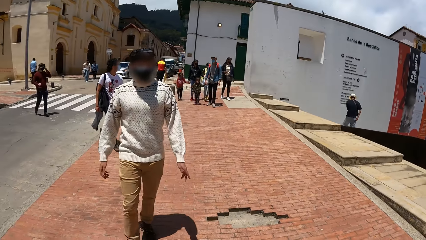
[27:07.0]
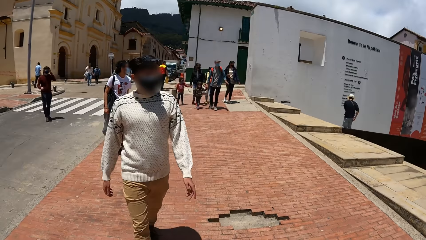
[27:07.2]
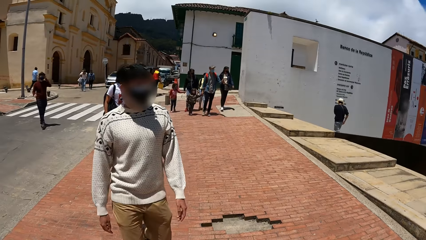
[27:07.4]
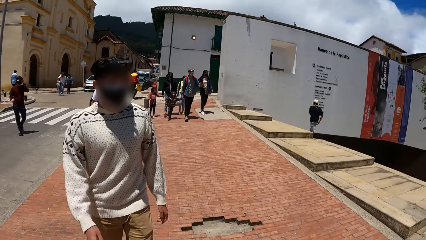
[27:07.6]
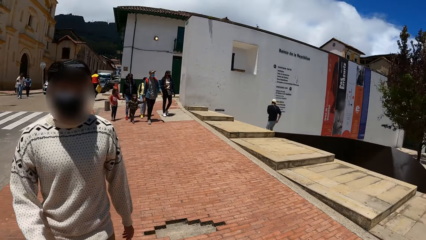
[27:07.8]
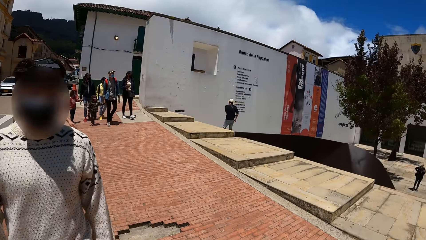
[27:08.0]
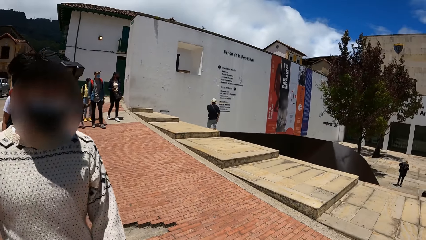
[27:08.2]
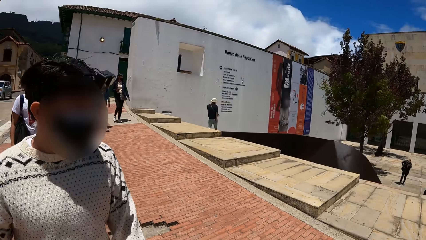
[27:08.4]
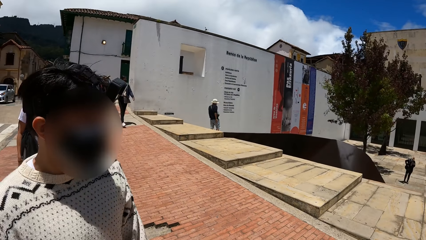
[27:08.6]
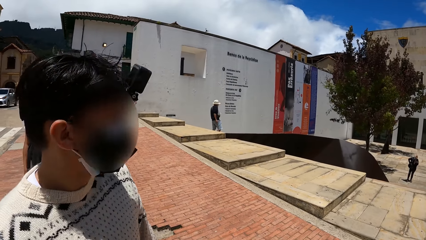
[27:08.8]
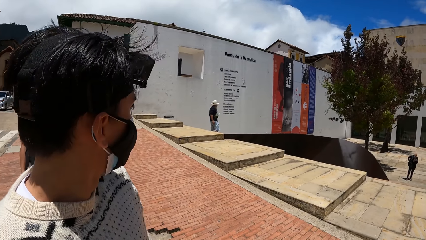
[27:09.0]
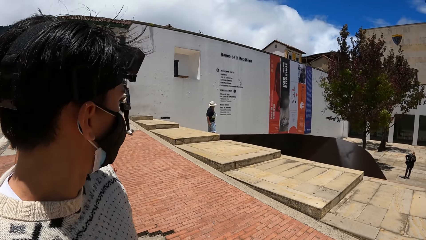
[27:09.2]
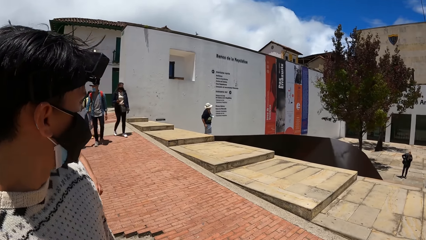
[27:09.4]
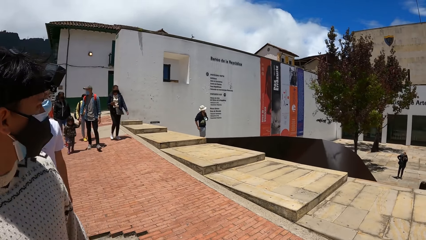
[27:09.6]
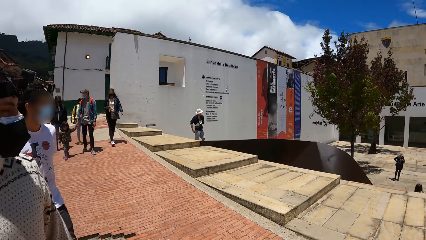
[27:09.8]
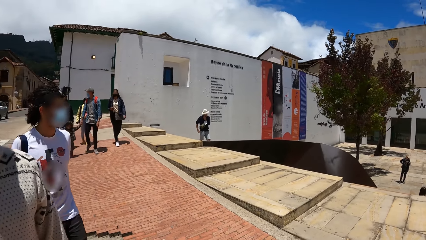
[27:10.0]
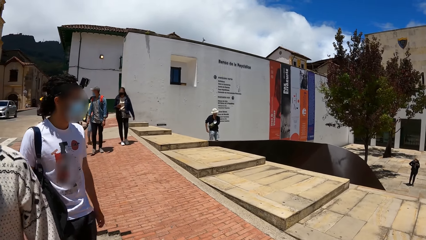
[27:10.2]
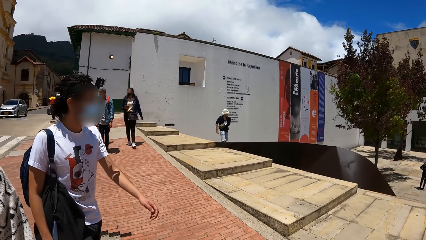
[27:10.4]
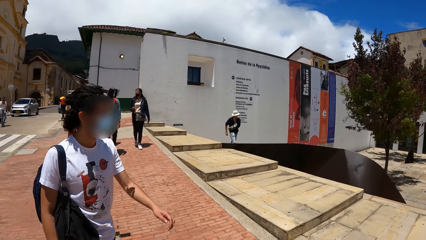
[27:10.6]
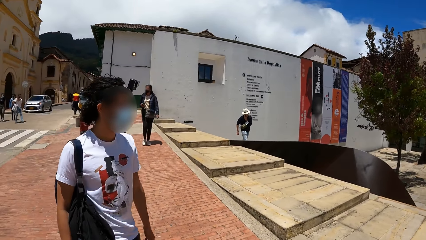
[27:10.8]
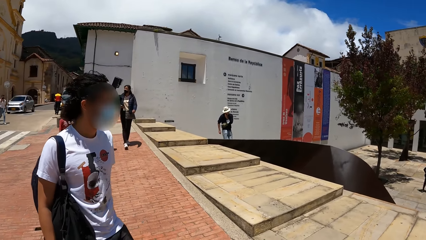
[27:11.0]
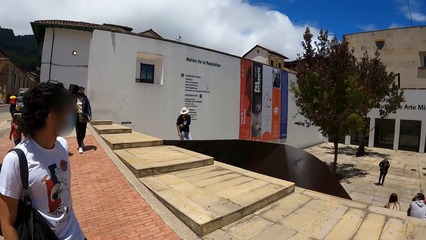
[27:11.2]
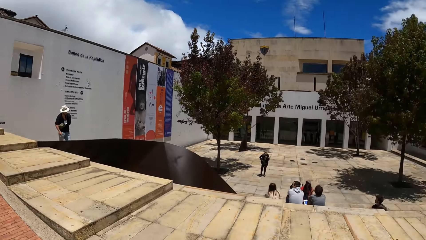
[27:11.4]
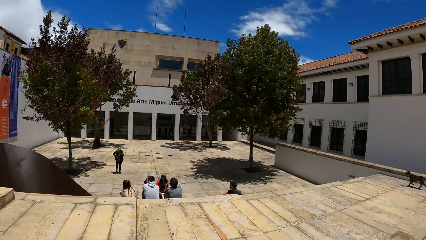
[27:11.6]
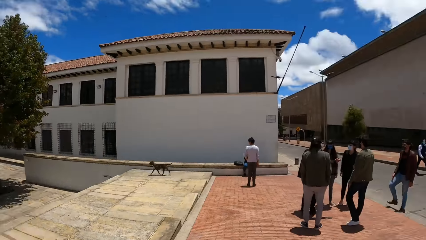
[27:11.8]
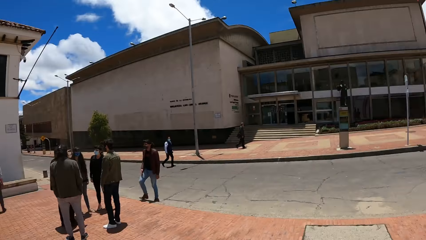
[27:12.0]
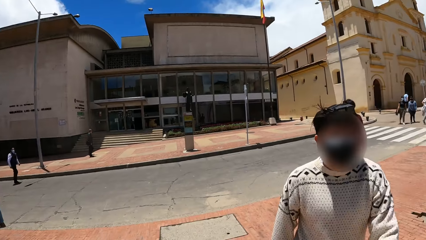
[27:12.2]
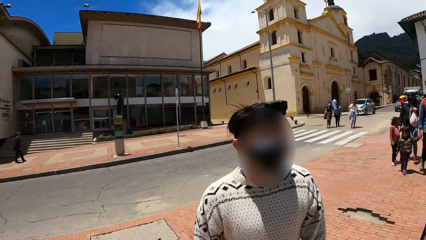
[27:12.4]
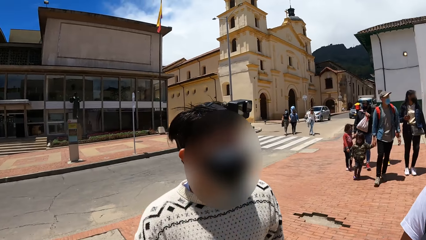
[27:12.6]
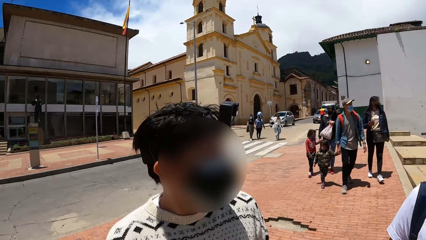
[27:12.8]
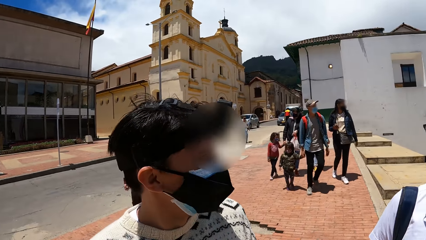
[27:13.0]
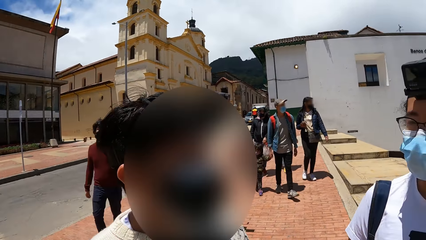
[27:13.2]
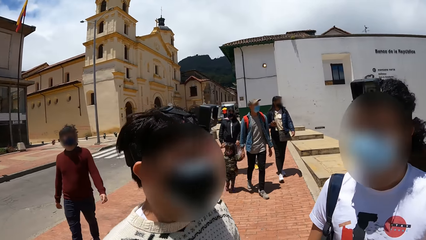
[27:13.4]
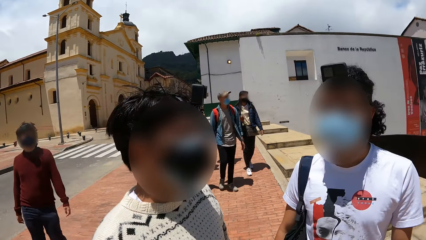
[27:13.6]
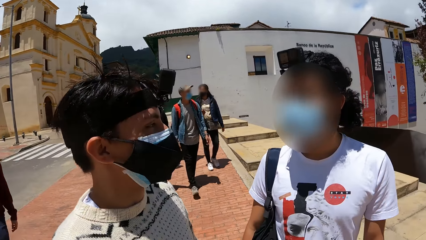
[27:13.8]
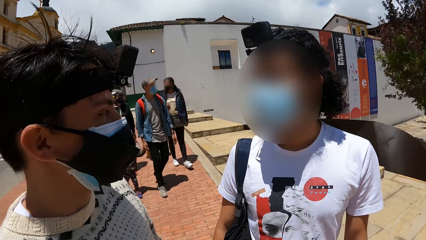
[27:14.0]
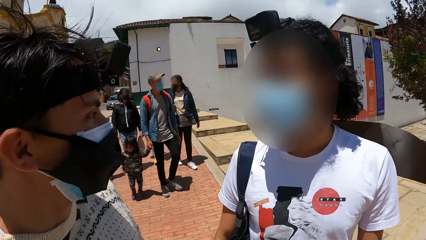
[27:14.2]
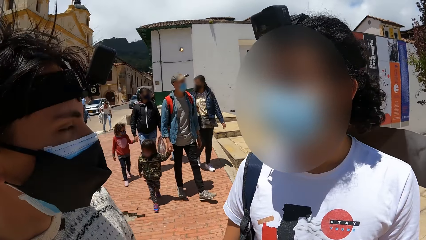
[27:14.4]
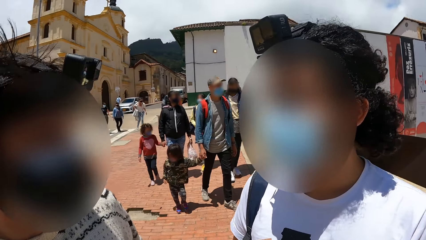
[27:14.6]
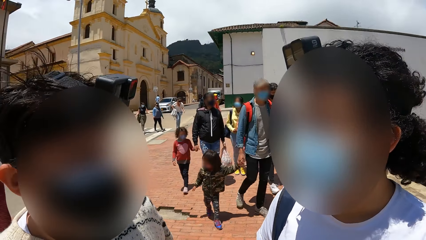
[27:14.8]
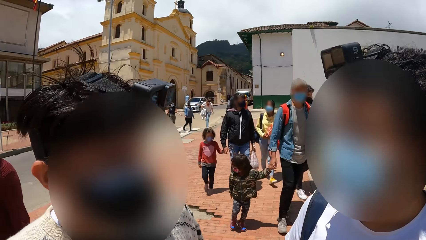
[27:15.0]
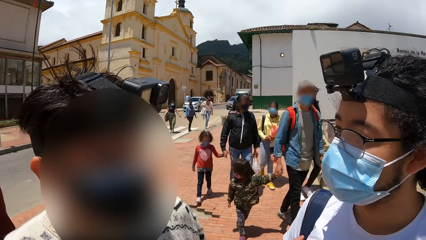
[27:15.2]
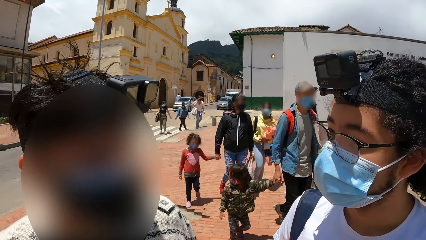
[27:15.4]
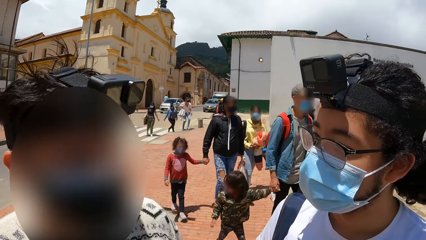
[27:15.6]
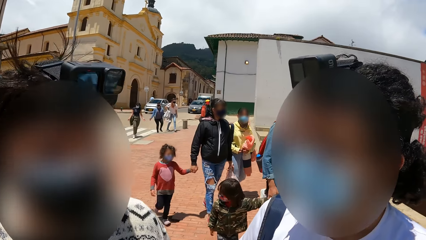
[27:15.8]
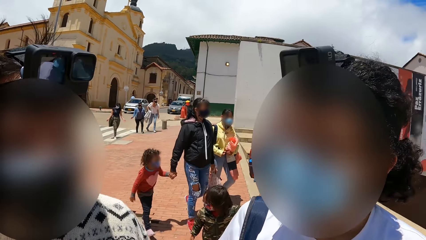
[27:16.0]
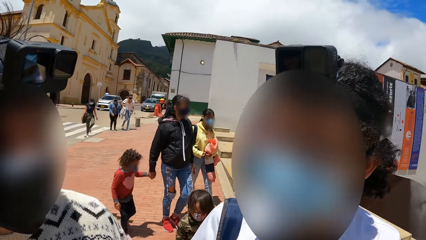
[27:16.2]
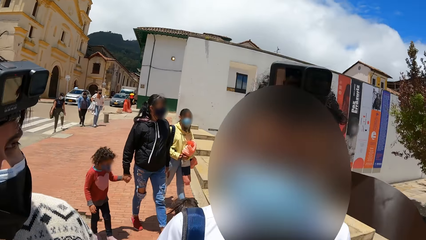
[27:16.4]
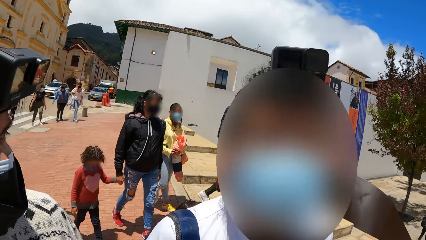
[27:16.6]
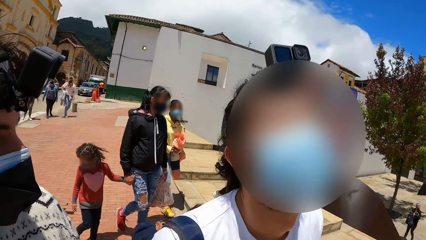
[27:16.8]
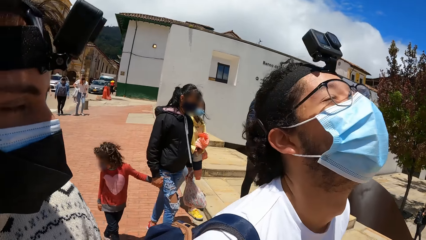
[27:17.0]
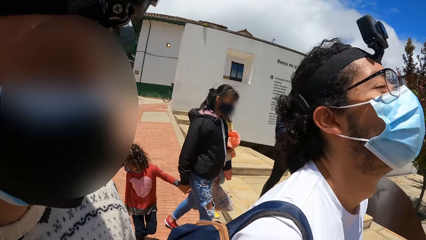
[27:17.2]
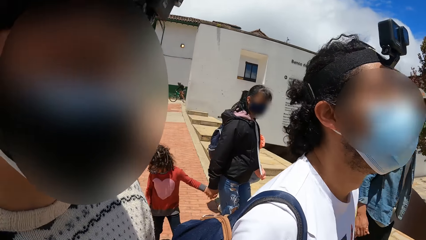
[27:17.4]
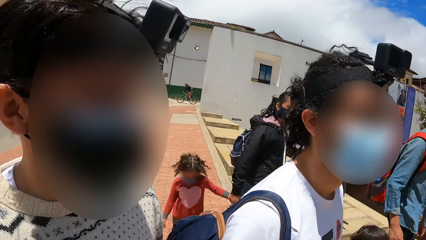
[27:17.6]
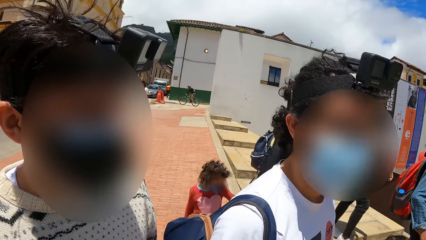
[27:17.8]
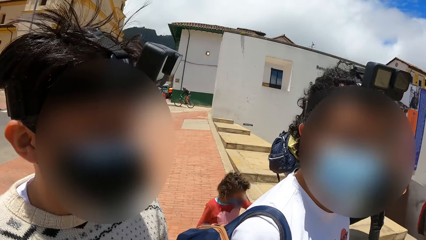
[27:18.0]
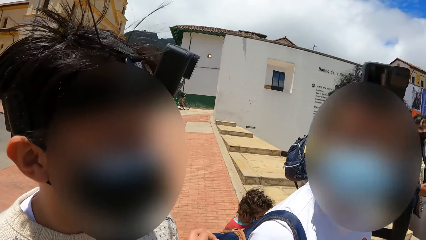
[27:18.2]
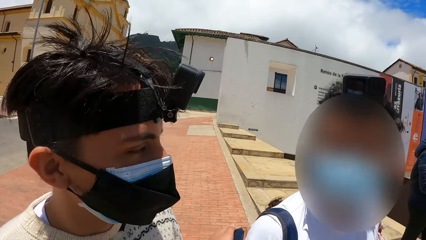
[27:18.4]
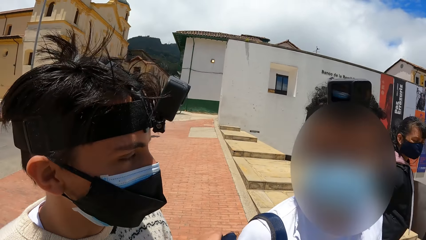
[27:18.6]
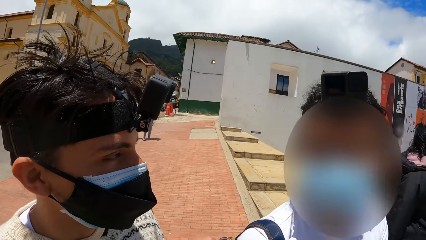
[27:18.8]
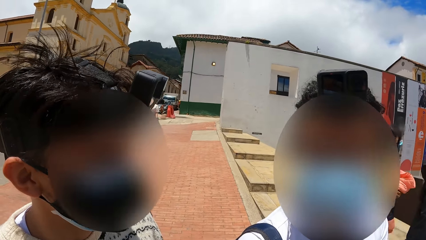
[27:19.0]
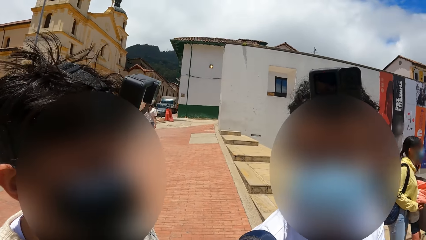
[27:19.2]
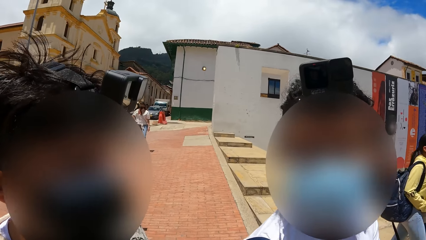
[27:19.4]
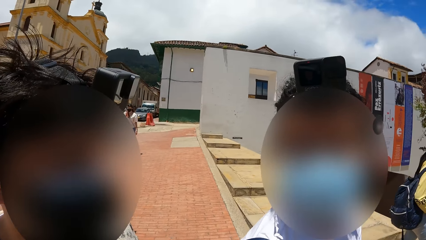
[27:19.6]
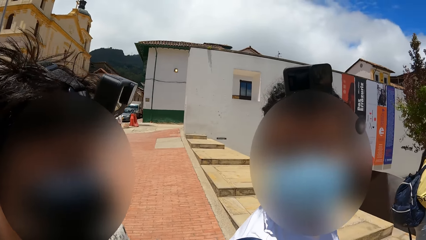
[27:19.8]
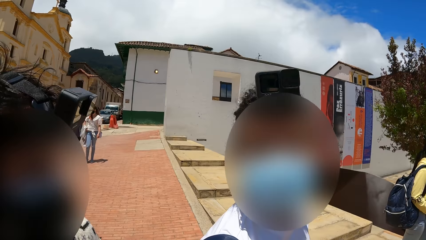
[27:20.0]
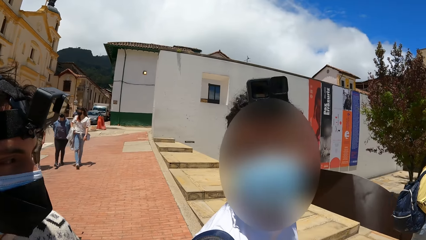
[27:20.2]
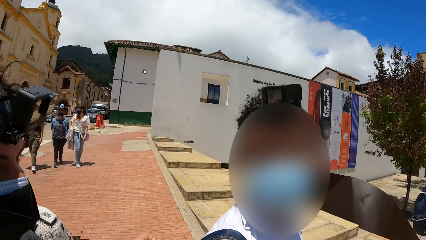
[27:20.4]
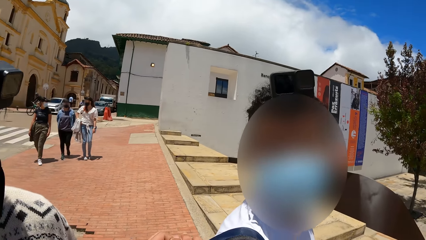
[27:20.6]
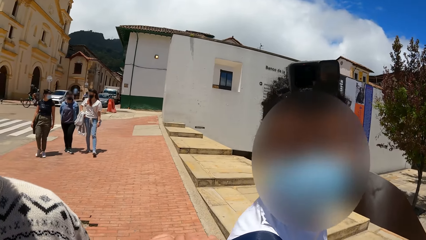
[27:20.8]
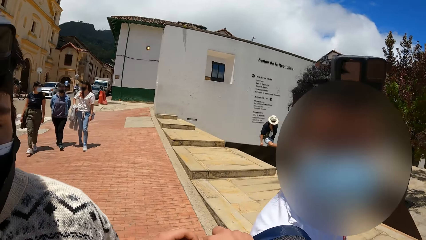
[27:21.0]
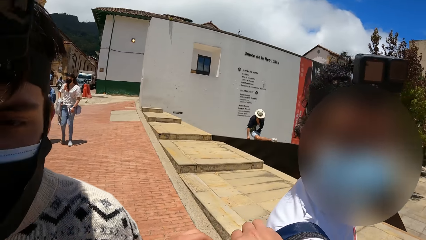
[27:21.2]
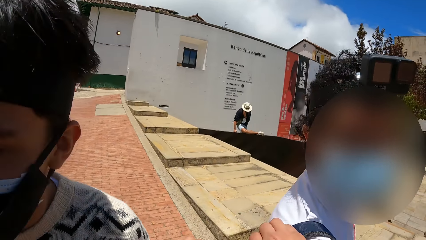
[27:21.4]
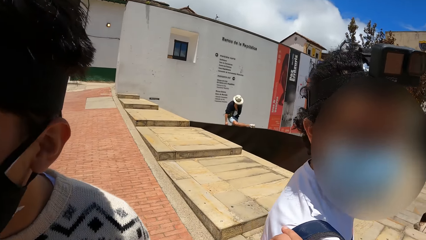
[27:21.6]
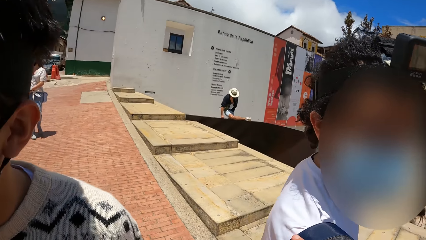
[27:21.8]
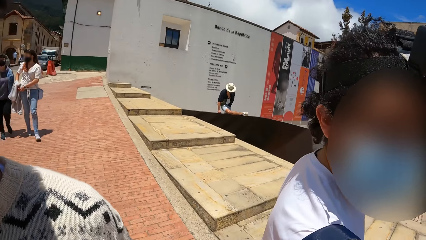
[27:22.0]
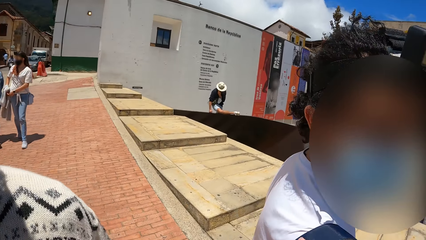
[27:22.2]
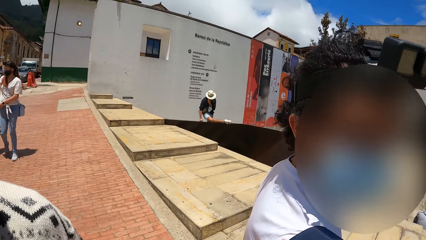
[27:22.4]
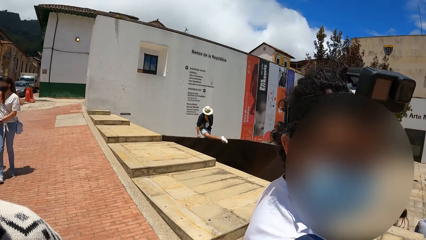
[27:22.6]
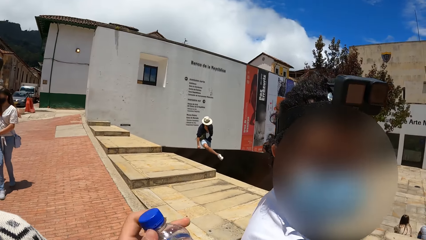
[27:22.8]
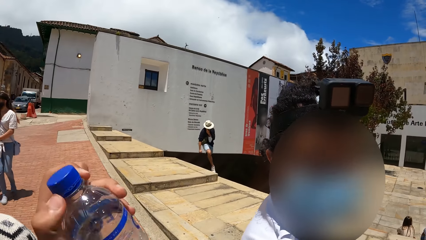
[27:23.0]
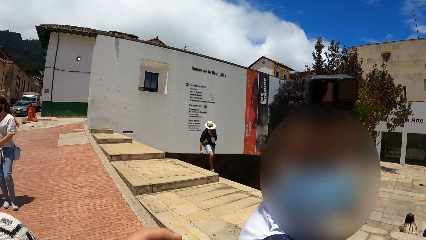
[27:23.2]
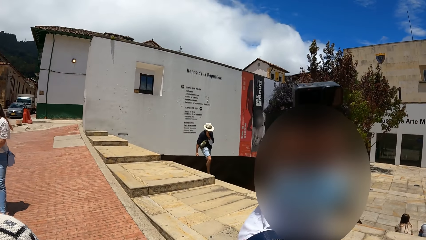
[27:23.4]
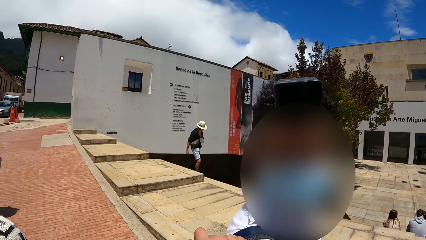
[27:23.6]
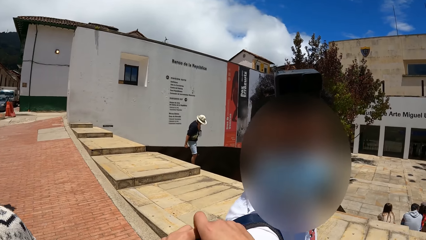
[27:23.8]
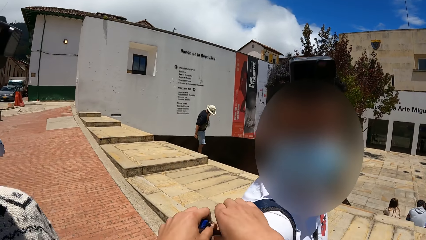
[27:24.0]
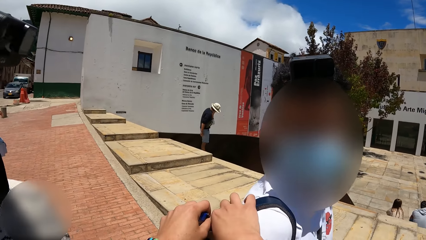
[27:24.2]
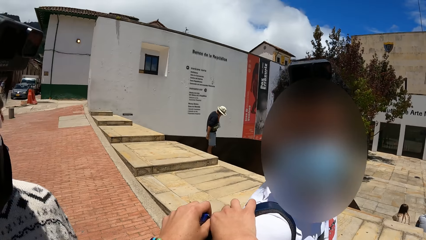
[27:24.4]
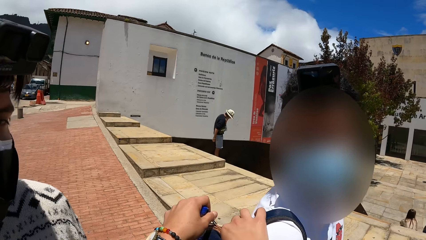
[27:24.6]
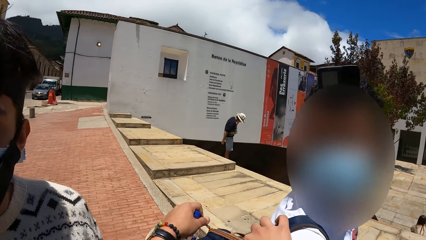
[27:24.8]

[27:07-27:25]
The camera wearer interacts with a man. He interacts with another man and a woman. He holds a plastic bottle with his left hand.
